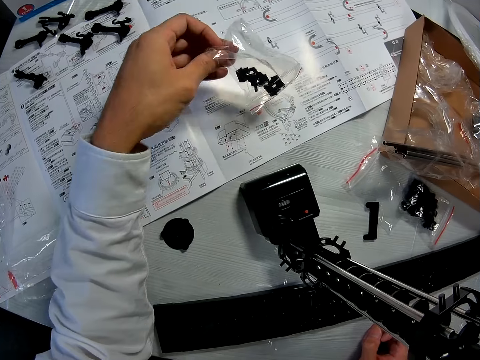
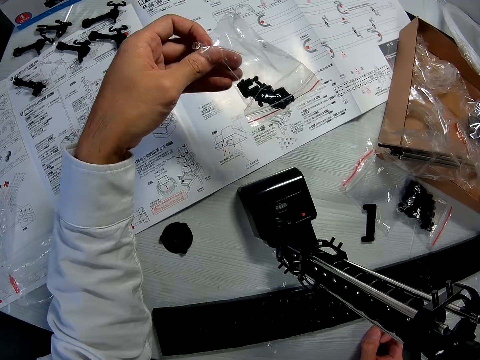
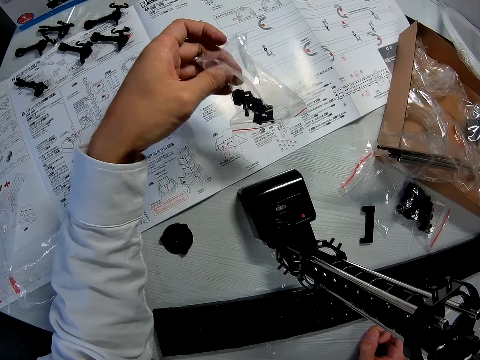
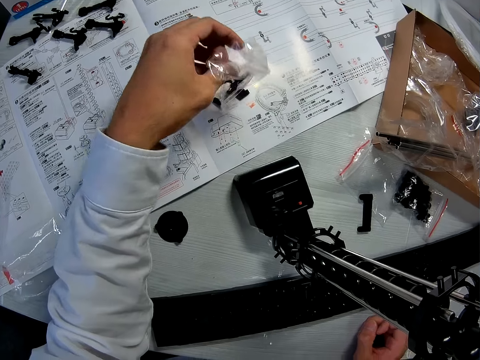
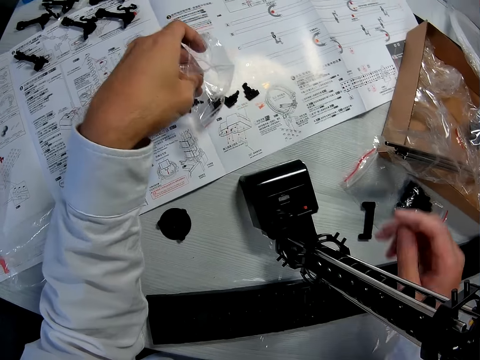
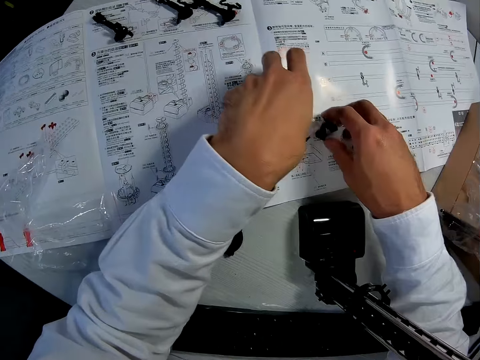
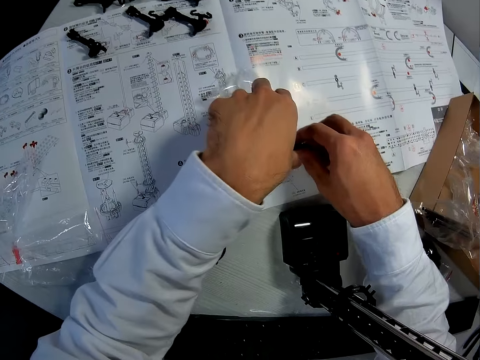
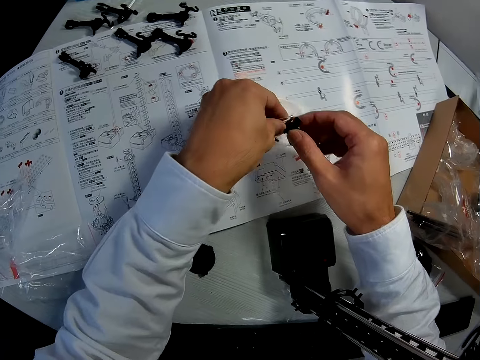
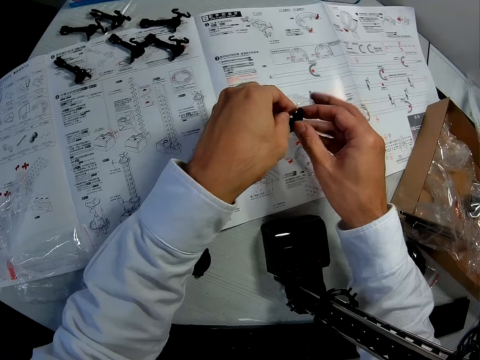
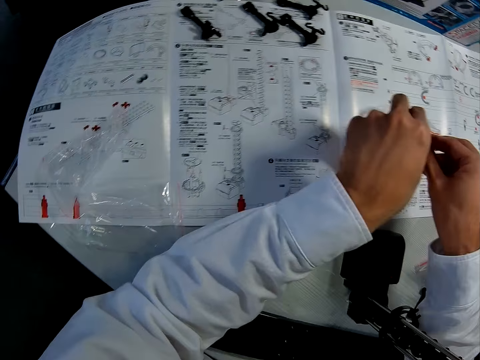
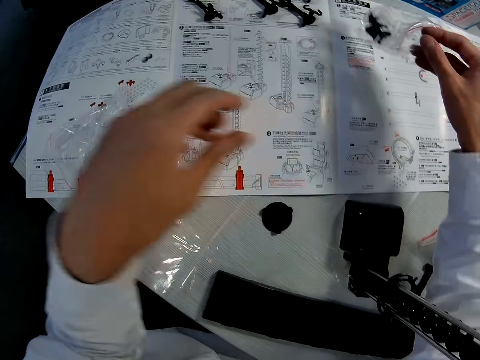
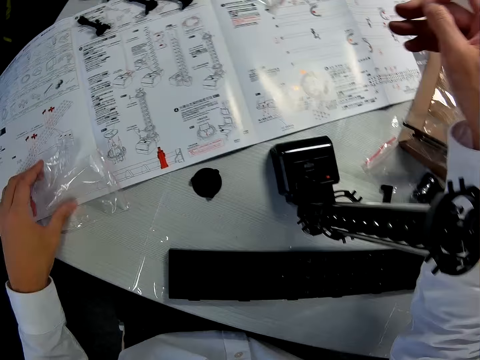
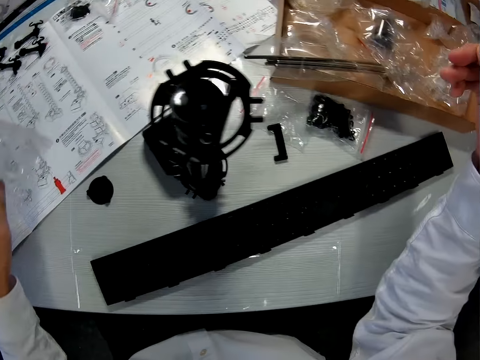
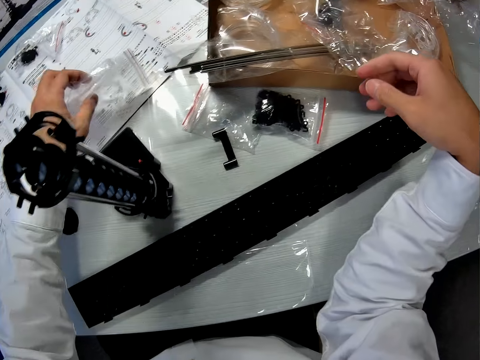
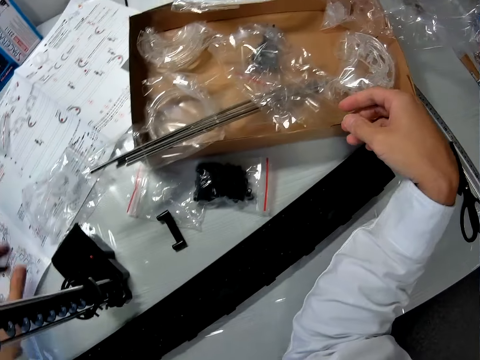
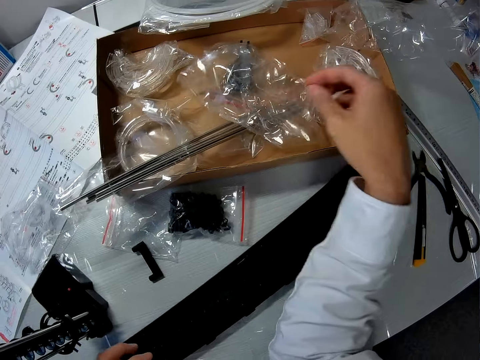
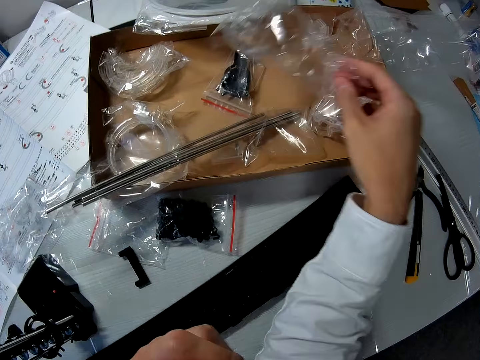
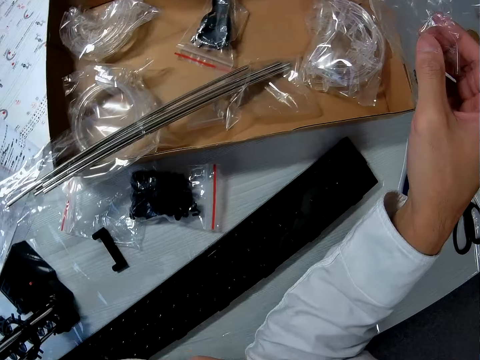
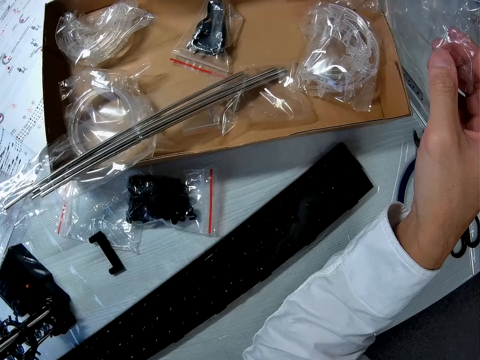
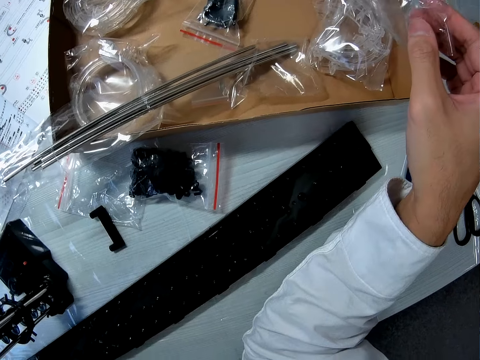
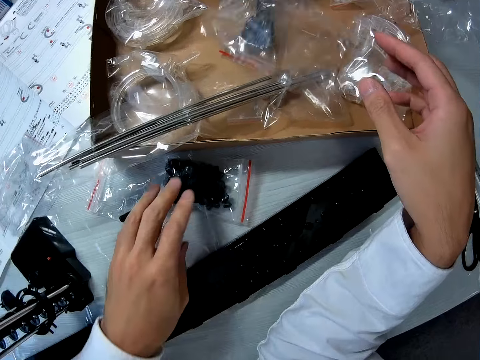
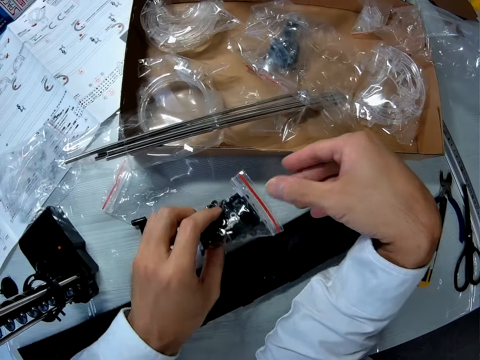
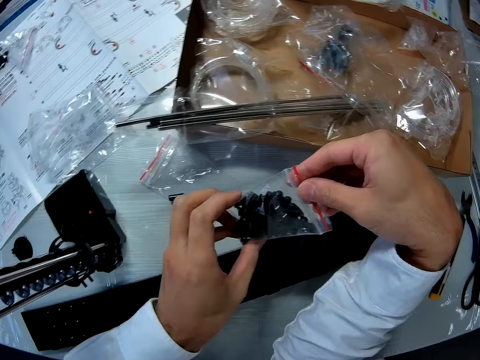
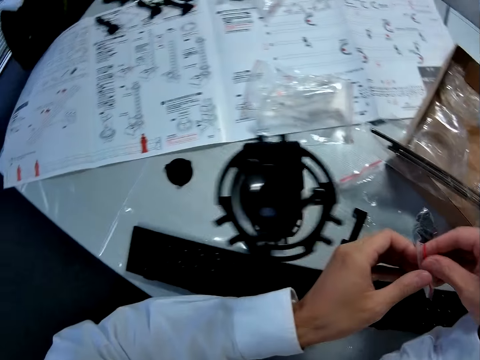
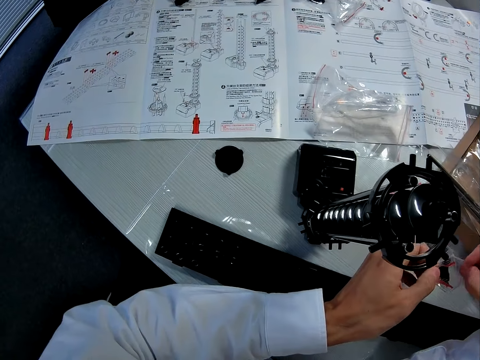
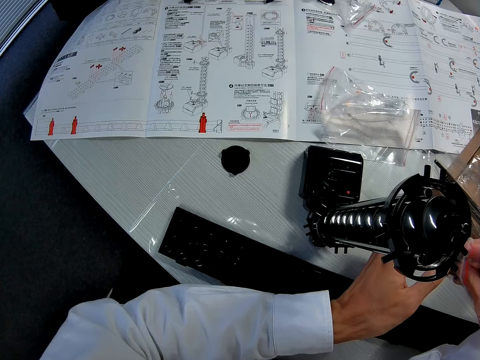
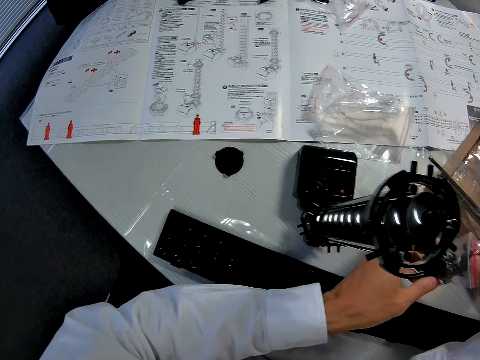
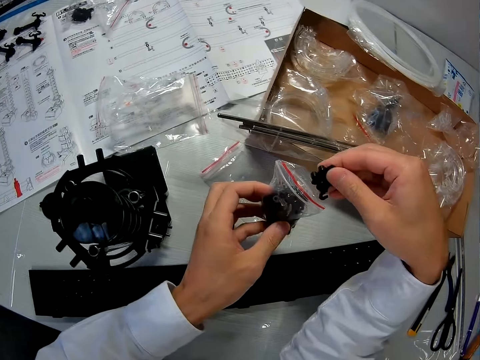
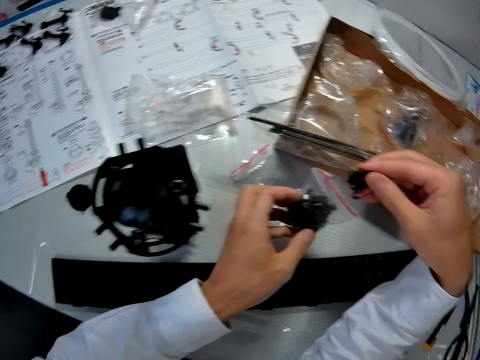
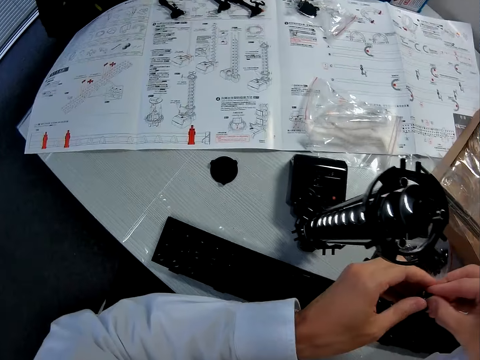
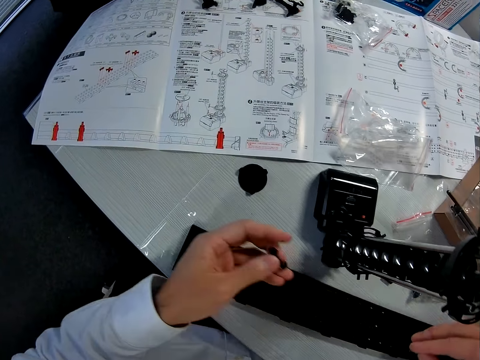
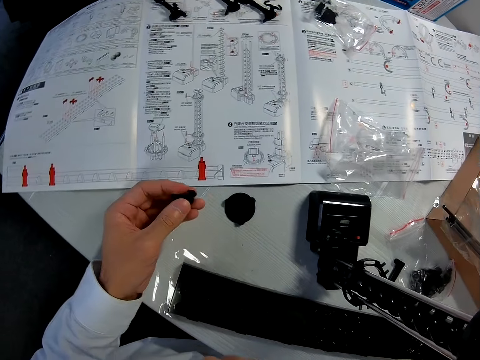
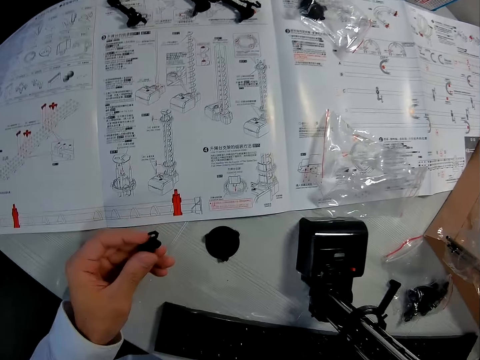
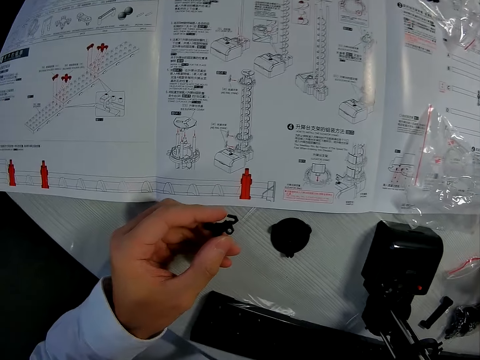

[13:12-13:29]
The camera wearer picks a nylon or paper from the table. He glances at the nylon. He pours the pieces in the nylon onto the table. He drops the nylon on the table. He picks the pieces from the table with his right hand. He picks the nylon from the table with his left hand. He packs the pieces into the nylon. He holds something. He drops the nylon on the table. He drops something on the written paper. He holds the paper. He picks the nylon from the table with his left hand. He drops the nylon on the table. He picks the nylon from the carton. He drops the nylon in the carton. He picks the nylon containing arms from the table with his left hand. He opens the nylon. He brings out two pieces, or arms, from the nylon. He drops the nylon on the table. He moves one piece from his right hand to his left hand. He holds the arm.

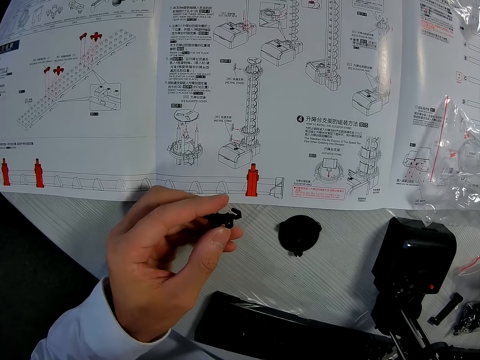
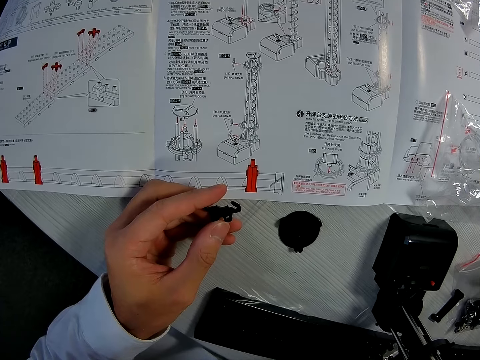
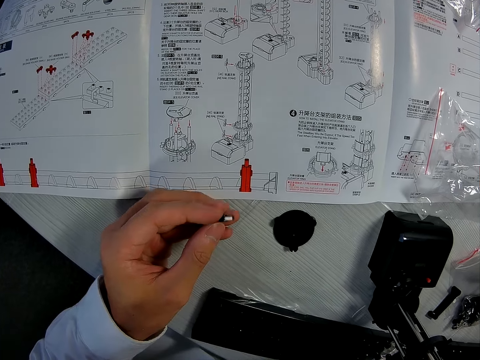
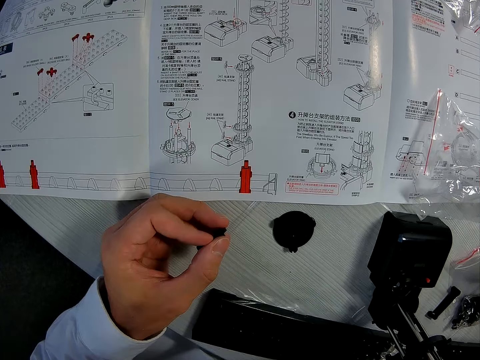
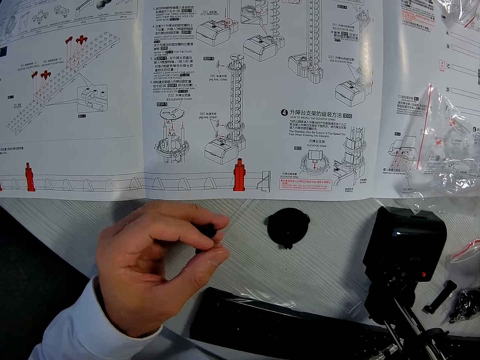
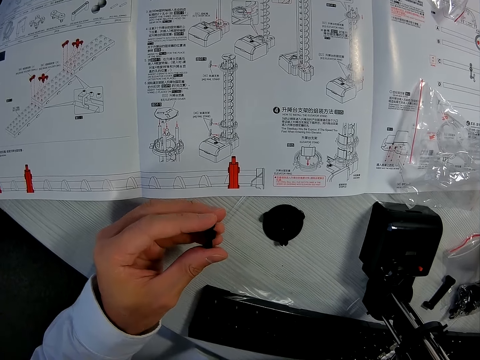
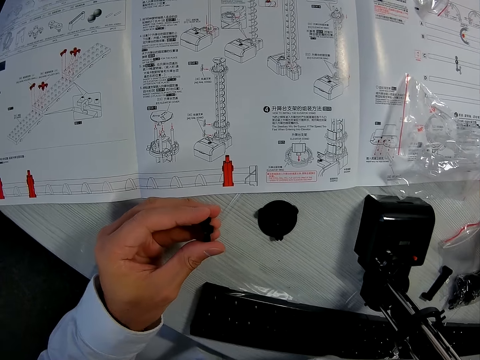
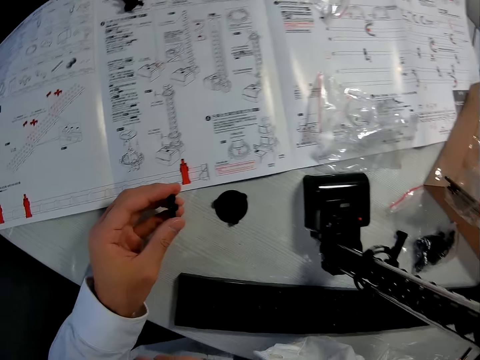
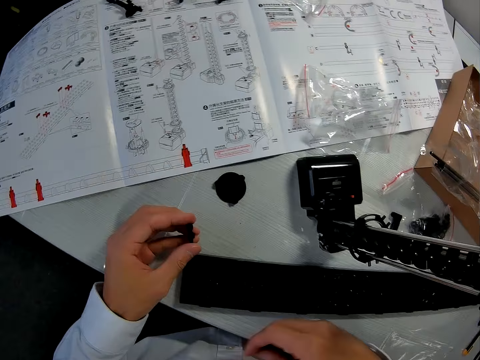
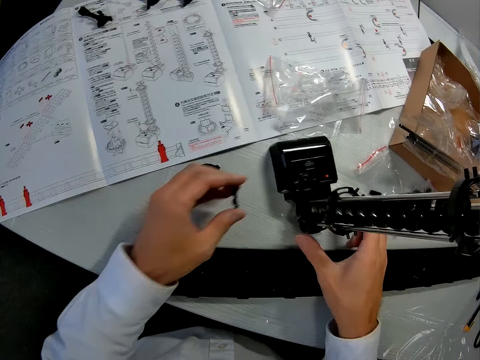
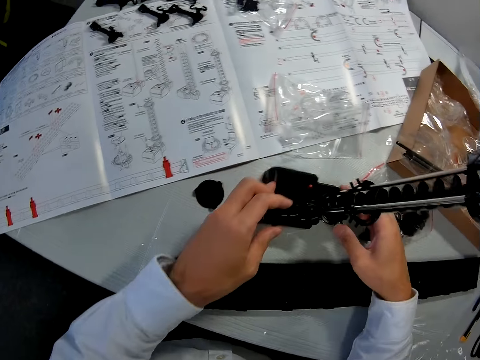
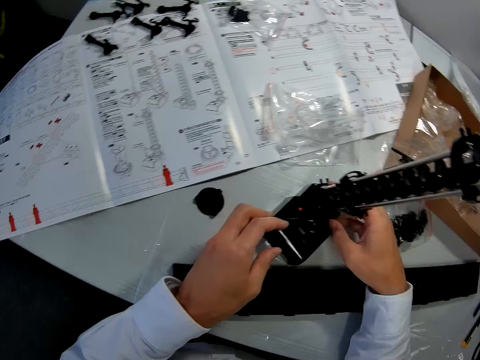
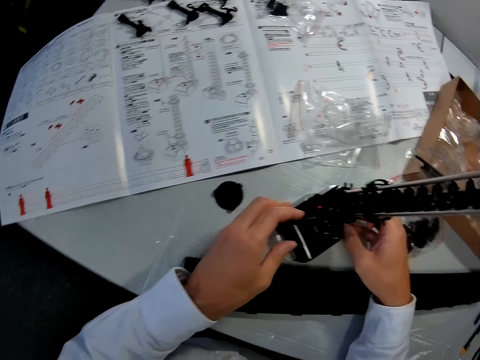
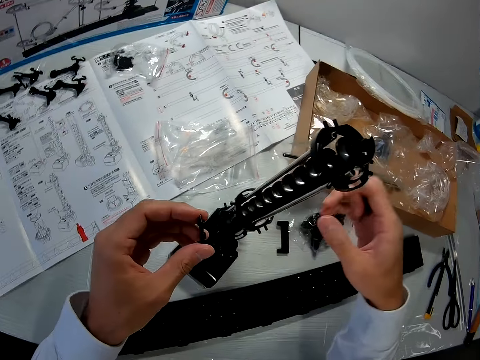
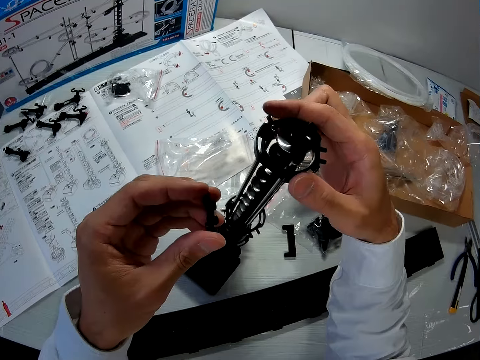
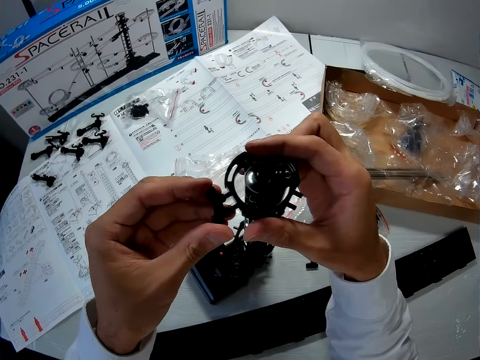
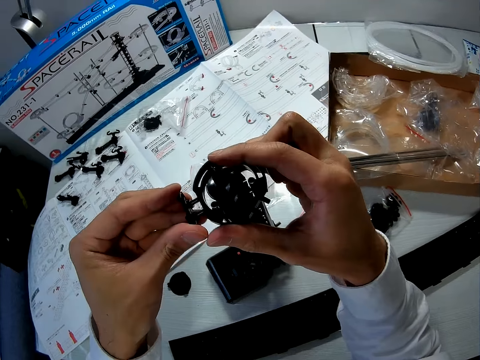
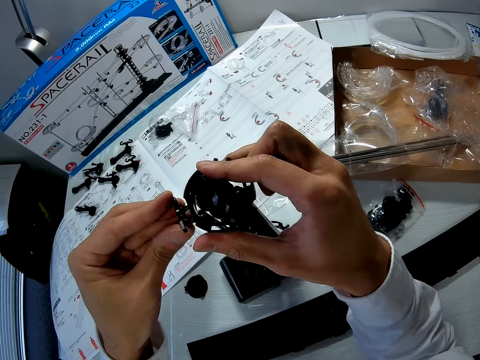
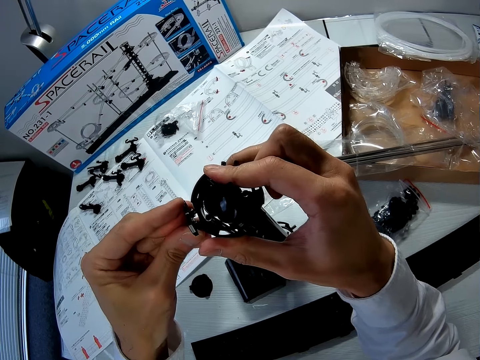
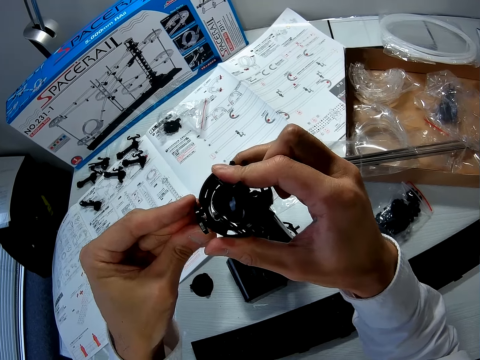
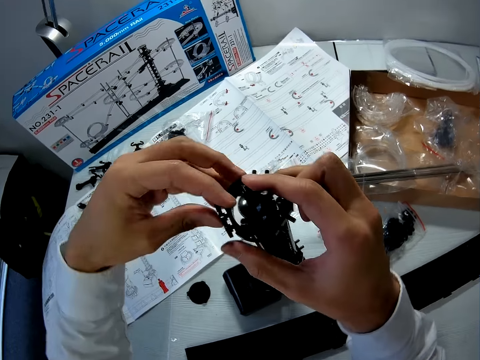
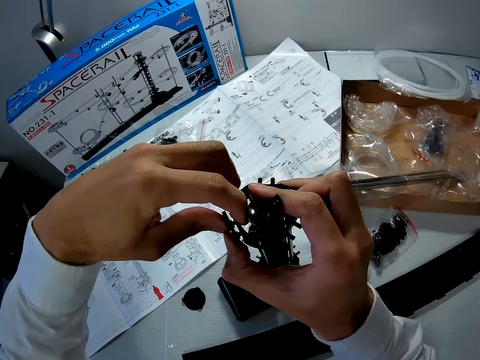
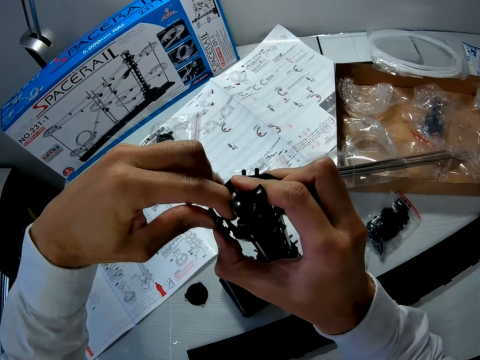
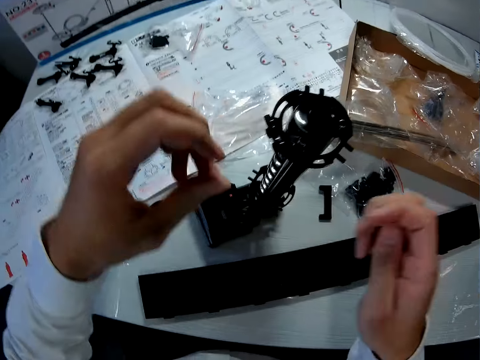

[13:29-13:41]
The camera wearer looks at the arm. He examines the manual on the table. He turns the mechanical model. He looks at the fixed parts of the space rail. He holds the mechanical model with his right hand. He puts the arm in the elevator ring.
